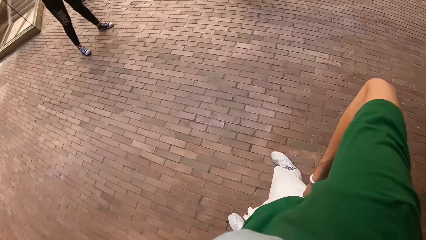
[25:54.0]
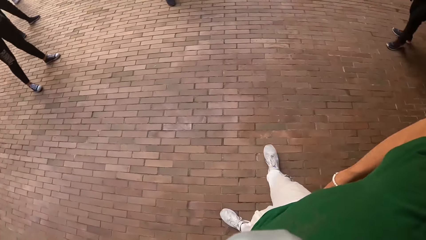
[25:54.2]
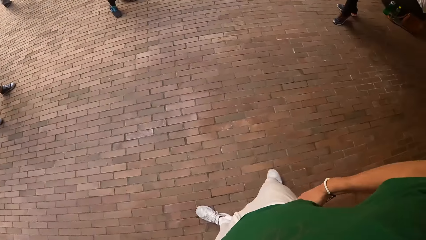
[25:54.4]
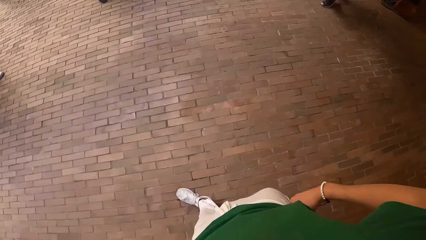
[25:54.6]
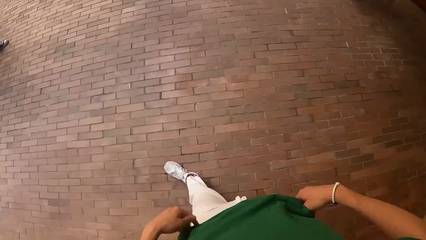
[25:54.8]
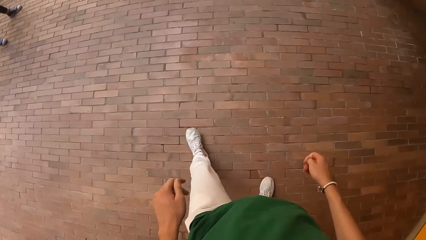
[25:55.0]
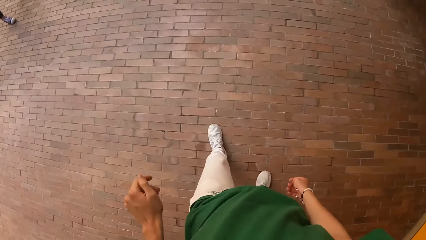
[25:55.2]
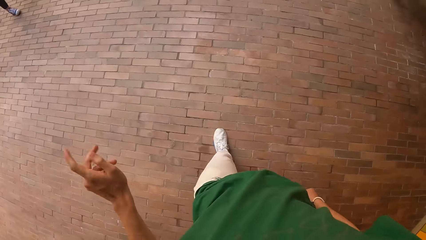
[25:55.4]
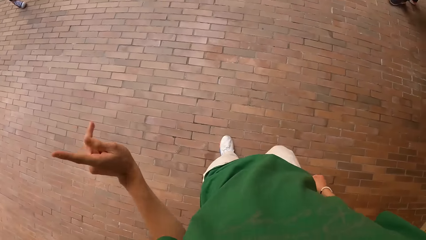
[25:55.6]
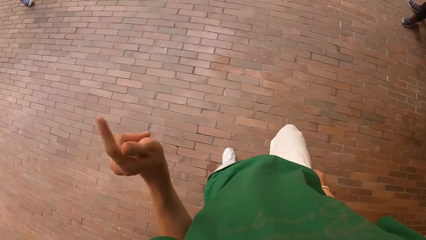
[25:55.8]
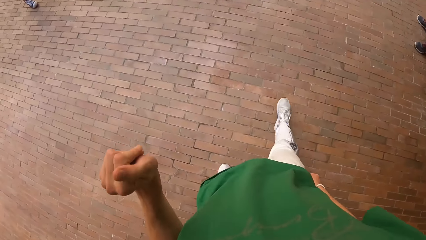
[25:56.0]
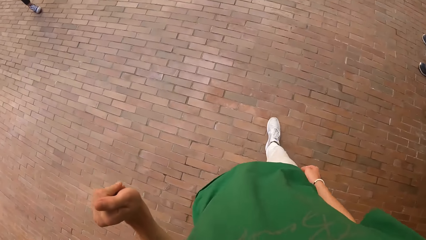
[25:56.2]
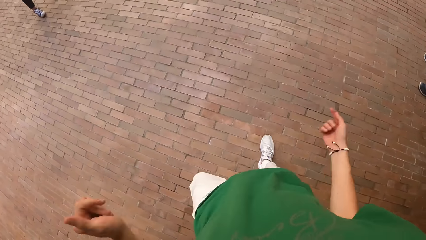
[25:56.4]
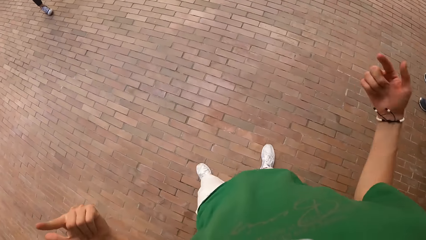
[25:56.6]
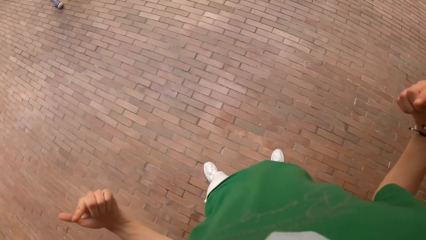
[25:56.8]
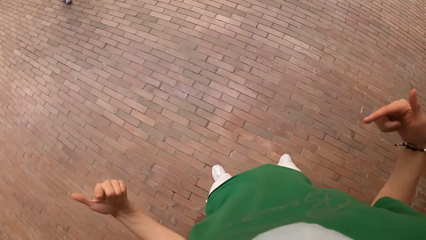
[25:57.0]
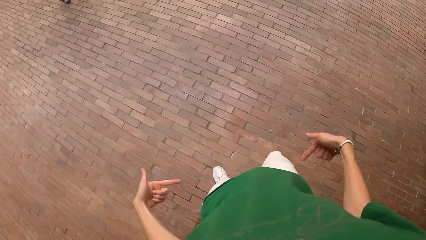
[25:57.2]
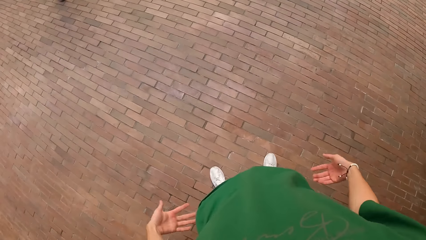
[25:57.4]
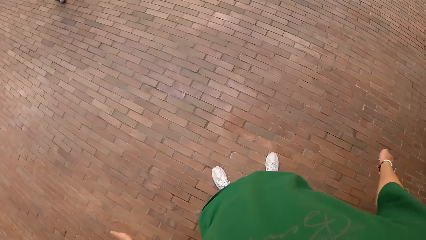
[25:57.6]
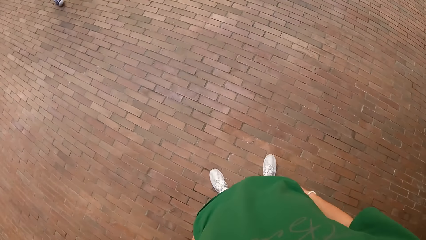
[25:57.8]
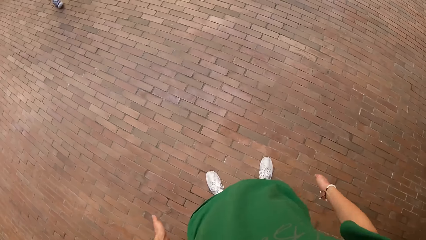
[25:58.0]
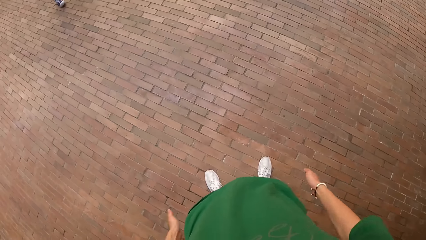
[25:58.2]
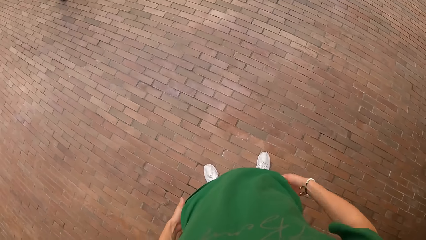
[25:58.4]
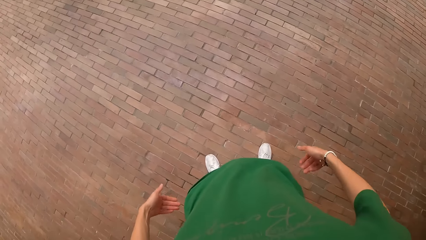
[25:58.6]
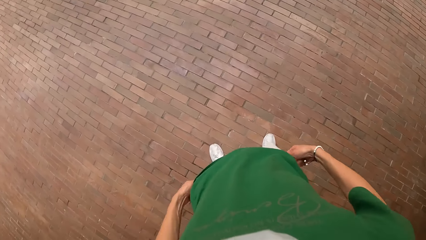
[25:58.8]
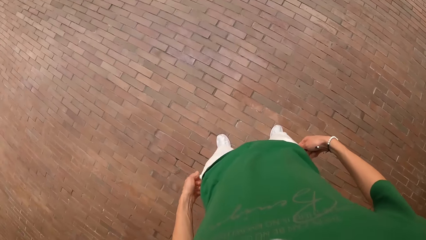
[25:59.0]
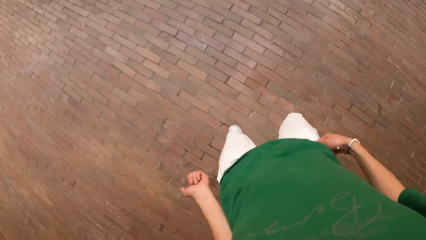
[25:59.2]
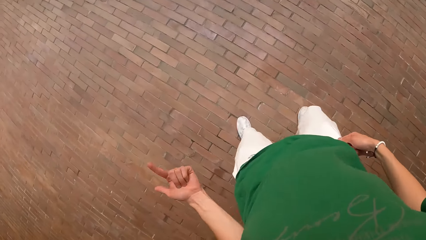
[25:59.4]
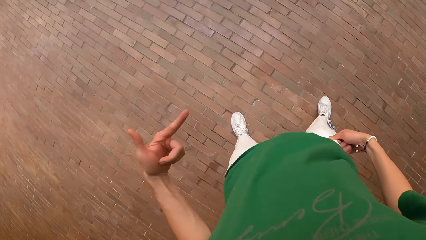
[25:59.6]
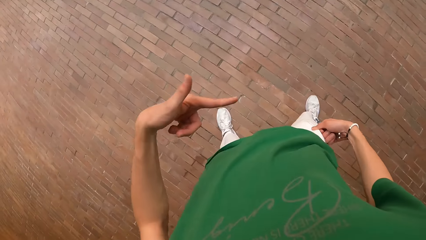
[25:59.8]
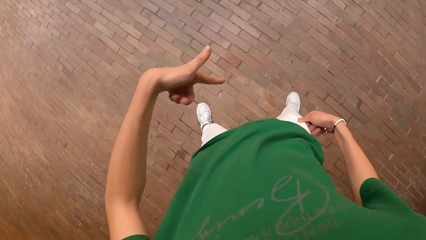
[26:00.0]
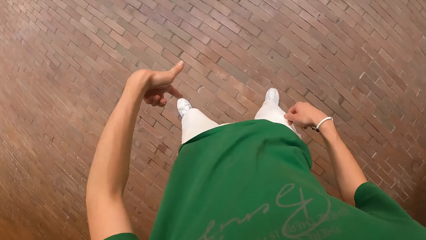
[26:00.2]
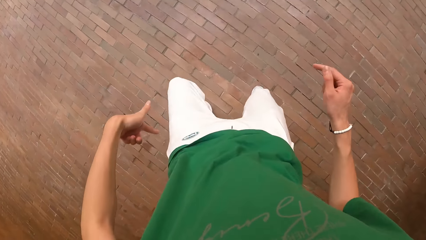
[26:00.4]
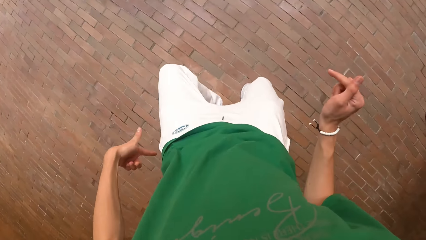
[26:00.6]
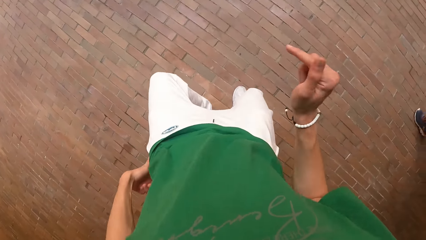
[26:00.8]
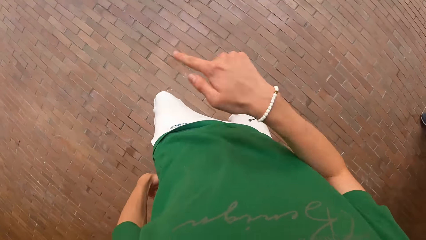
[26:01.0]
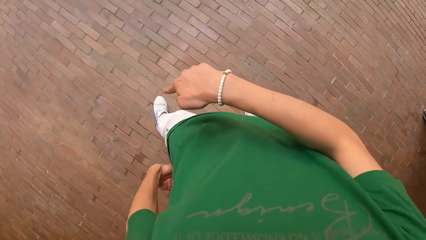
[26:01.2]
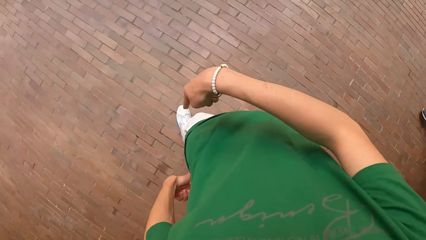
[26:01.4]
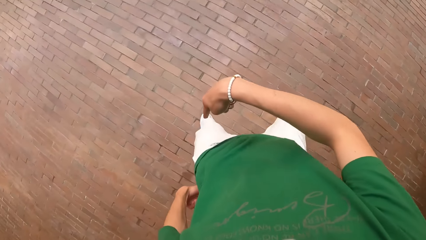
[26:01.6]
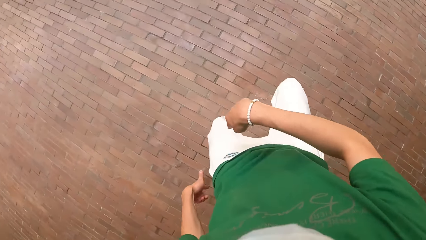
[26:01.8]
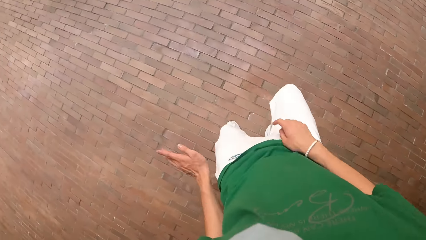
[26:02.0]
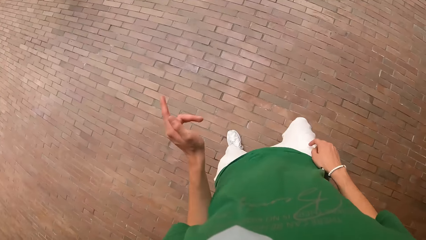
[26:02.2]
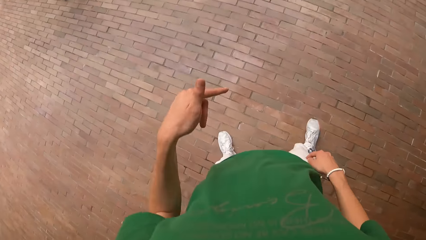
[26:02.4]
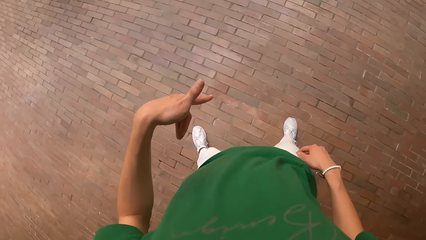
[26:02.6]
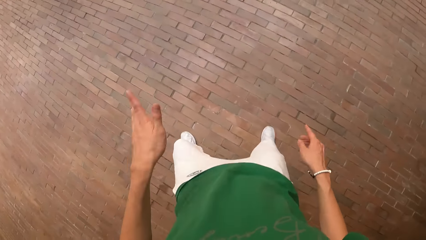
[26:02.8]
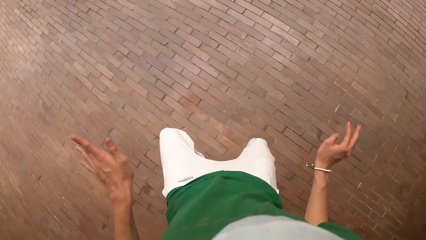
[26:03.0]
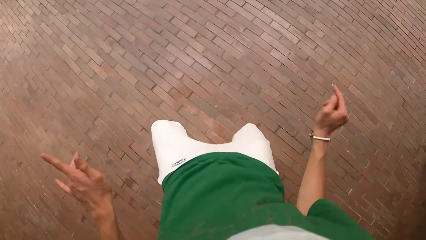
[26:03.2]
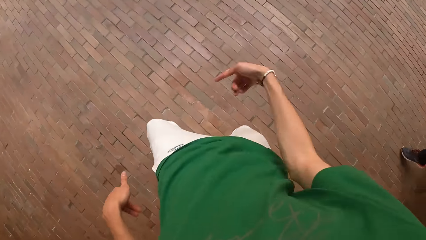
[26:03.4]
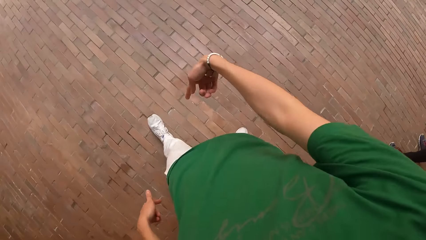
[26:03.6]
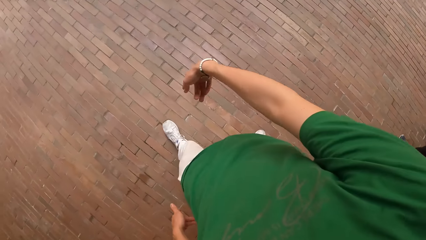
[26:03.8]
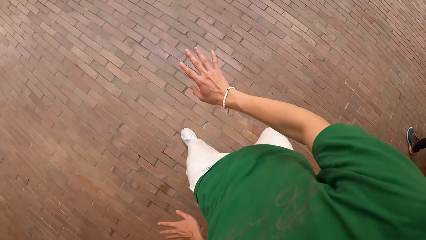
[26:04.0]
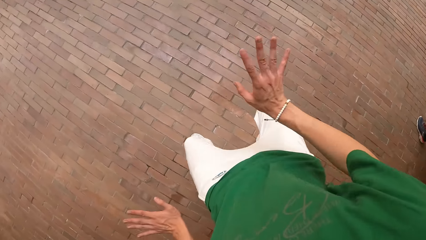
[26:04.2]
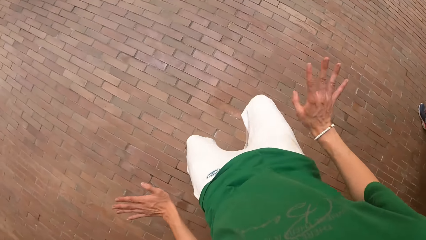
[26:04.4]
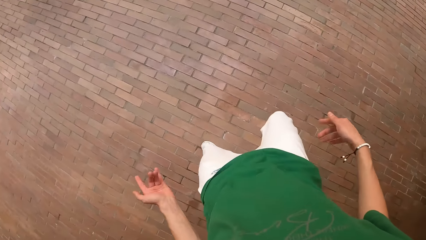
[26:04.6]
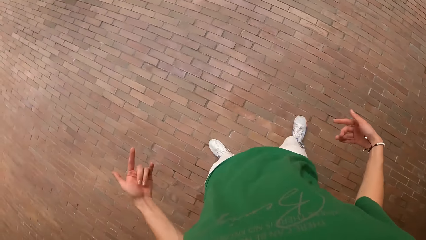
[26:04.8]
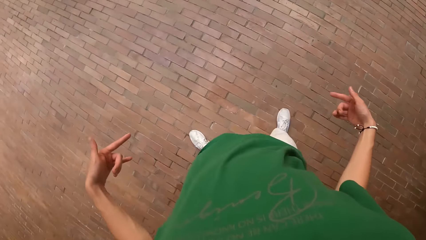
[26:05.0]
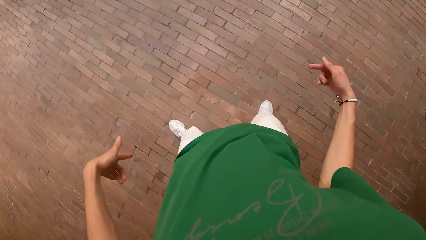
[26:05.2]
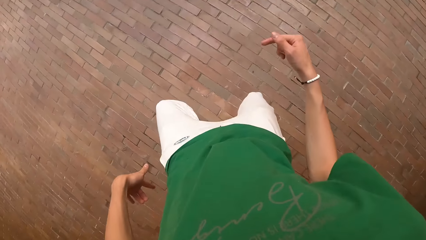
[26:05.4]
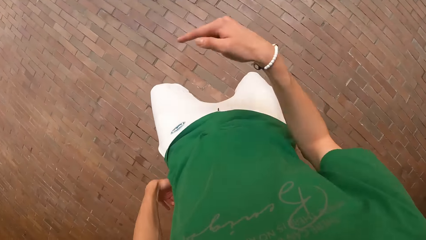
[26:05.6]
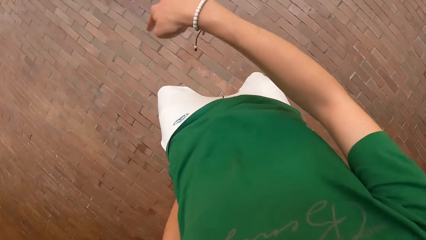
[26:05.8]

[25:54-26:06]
The camera wearer interacts with the group of people. They dialogue to the crowd. They interact with the group of people again. They dance around with the group of people.

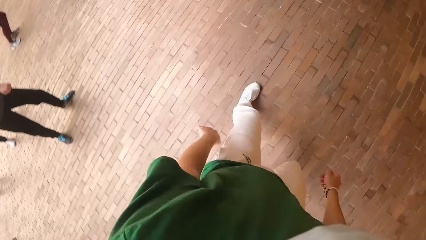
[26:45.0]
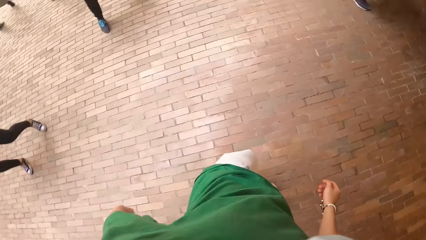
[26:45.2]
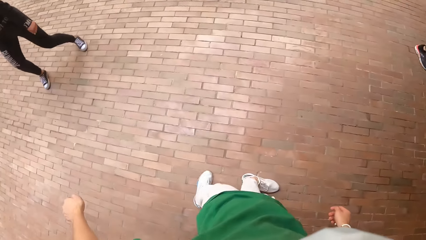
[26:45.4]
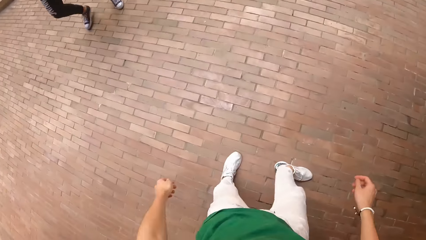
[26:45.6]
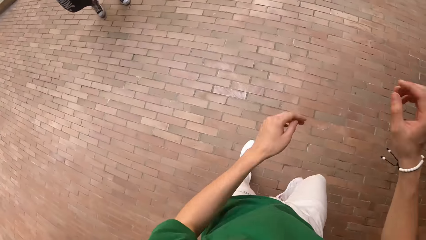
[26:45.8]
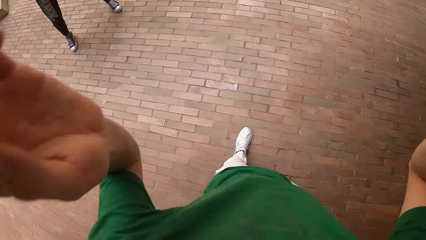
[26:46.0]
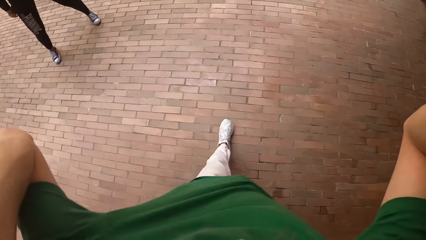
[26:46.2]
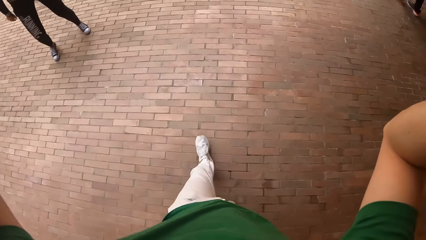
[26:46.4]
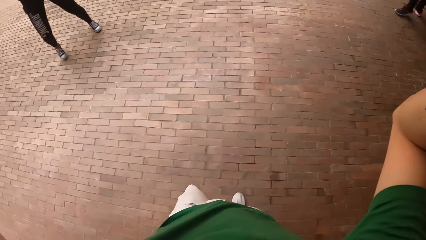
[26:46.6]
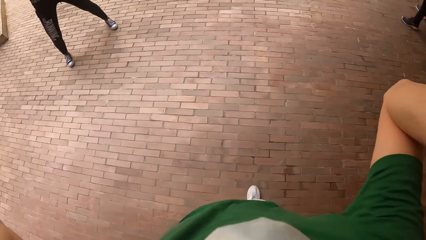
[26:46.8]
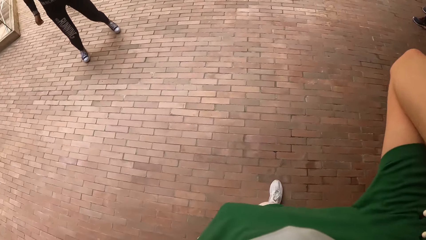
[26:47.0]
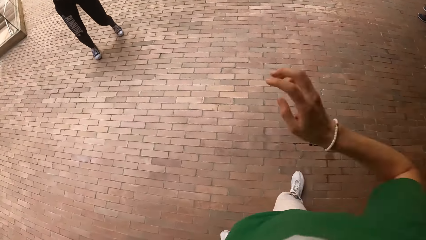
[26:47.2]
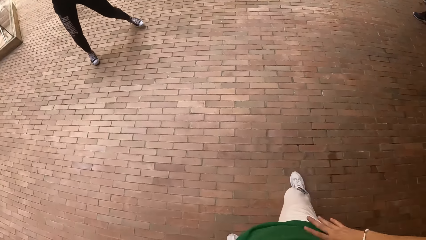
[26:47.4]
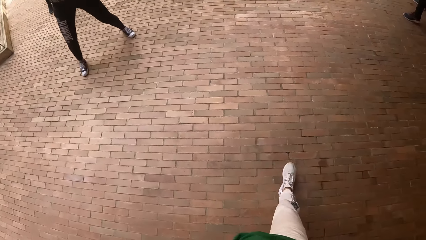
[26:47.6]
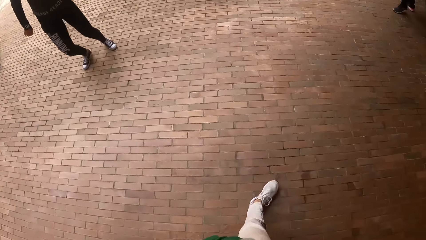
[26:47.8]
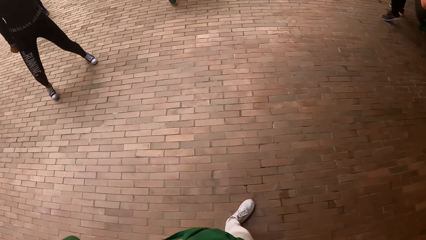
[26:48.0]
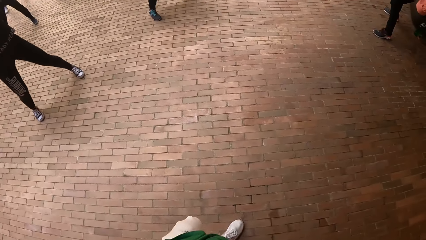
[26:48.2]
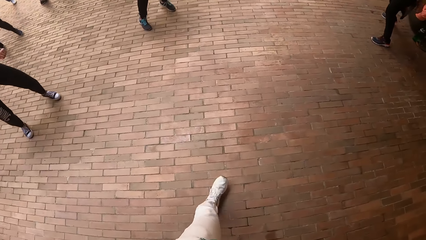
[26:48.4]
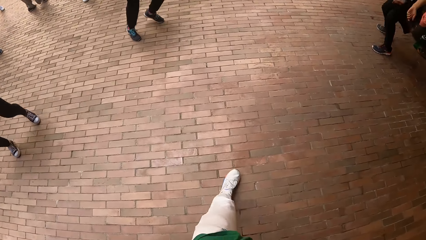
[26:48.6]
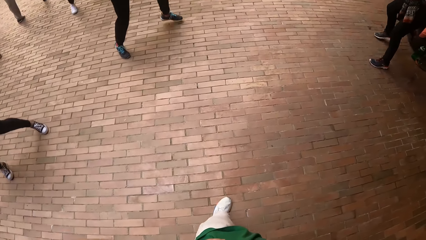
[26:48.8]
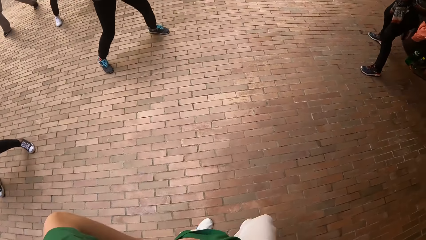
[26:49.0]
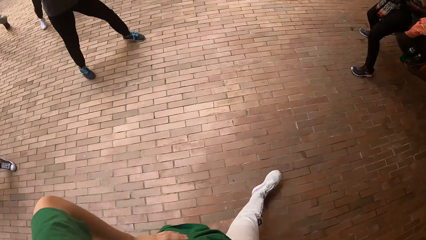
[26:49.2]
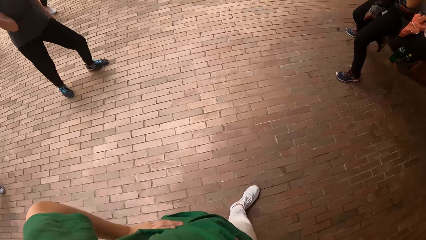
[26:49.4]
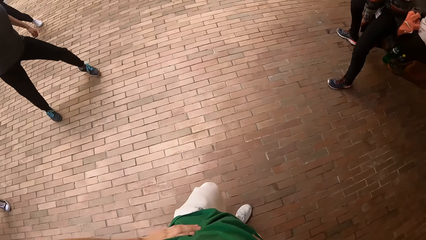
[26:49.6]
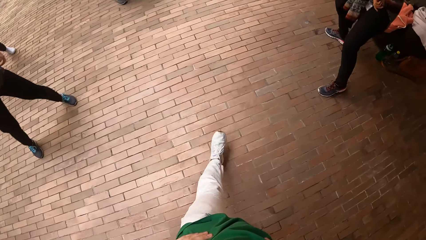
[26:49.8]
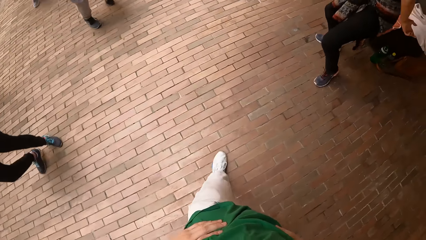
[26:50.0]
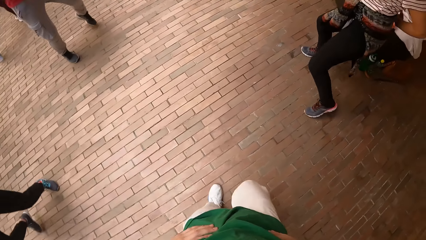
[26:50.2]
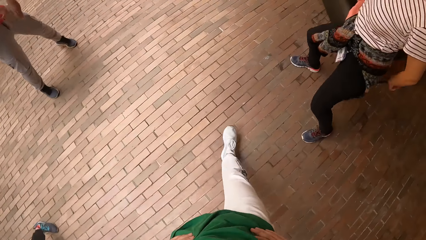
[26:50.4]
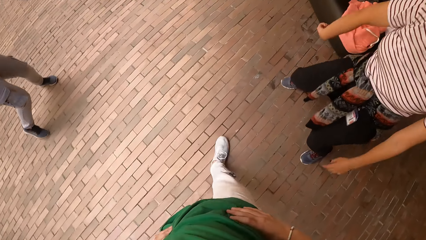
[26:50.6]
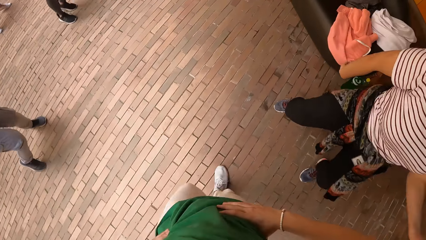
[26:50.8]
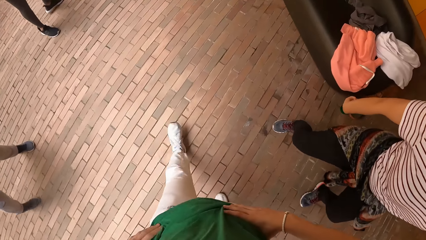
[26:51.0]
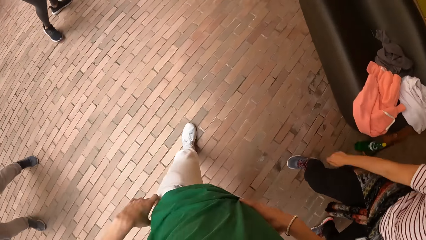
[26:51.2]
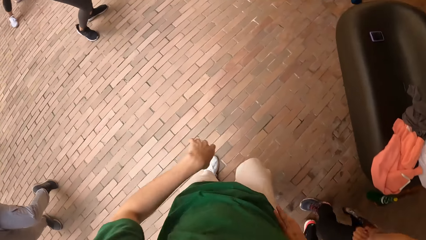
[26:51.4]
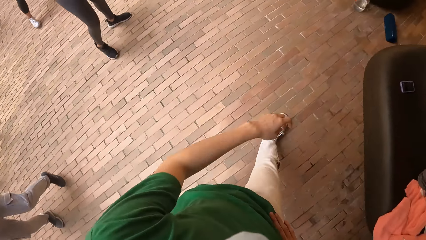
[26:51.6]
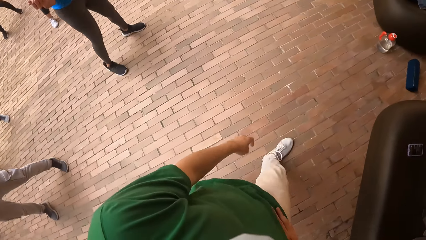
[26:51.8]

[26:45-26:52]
The camera wearer folds their hands. They walk around.
